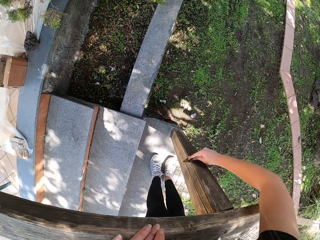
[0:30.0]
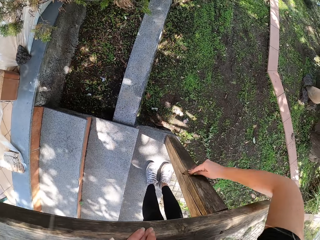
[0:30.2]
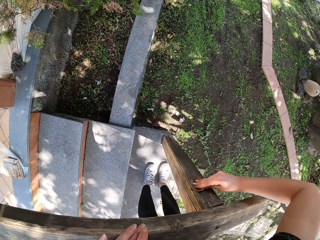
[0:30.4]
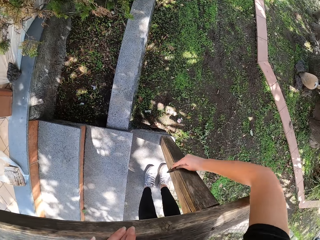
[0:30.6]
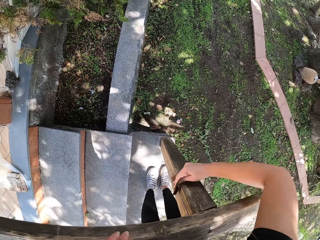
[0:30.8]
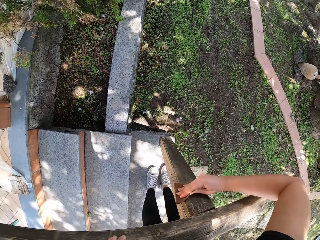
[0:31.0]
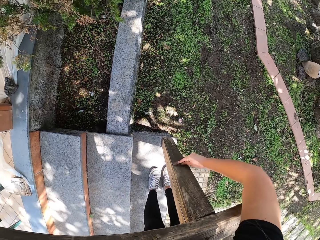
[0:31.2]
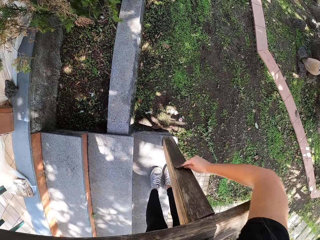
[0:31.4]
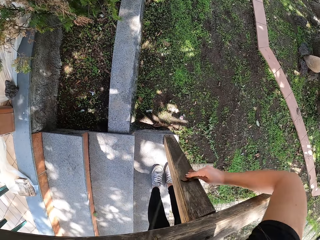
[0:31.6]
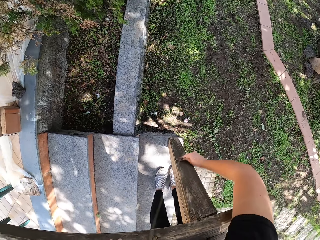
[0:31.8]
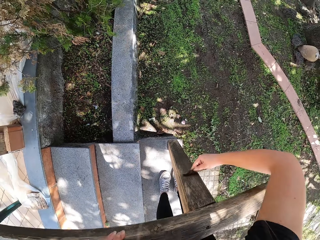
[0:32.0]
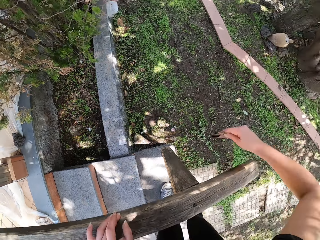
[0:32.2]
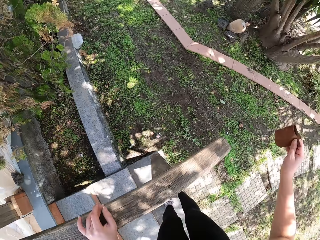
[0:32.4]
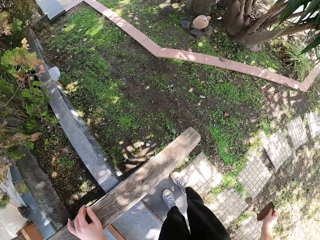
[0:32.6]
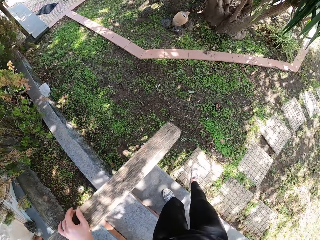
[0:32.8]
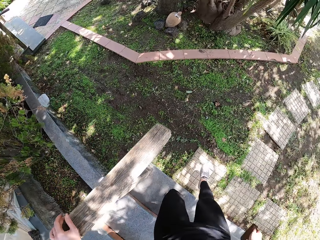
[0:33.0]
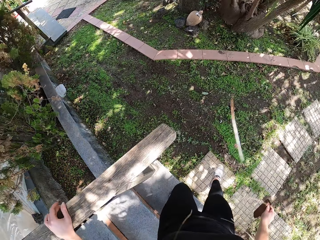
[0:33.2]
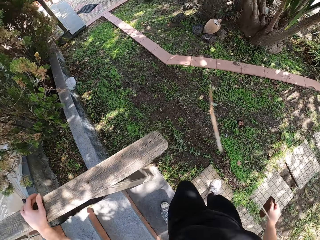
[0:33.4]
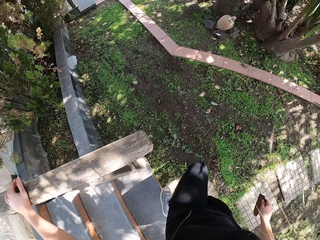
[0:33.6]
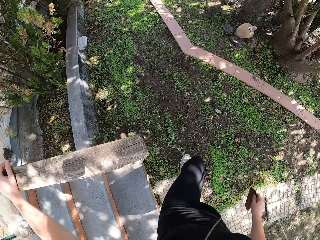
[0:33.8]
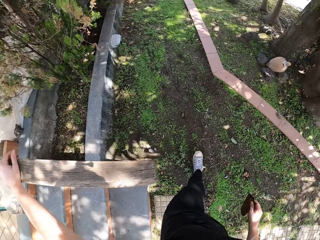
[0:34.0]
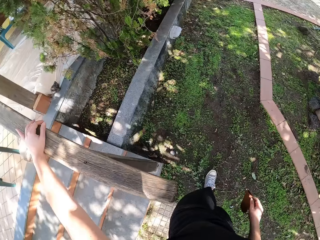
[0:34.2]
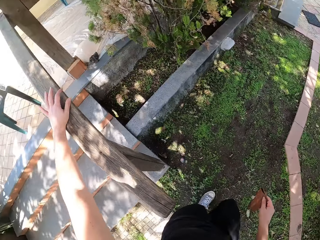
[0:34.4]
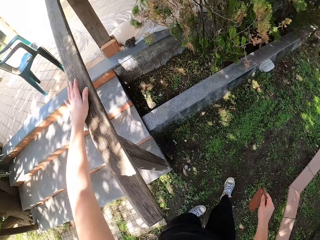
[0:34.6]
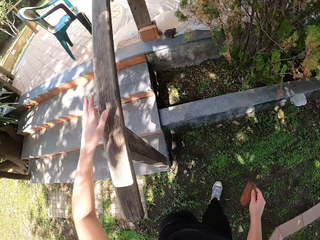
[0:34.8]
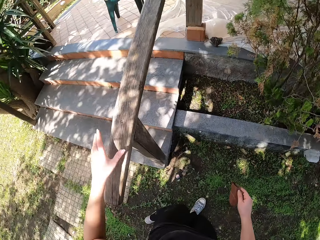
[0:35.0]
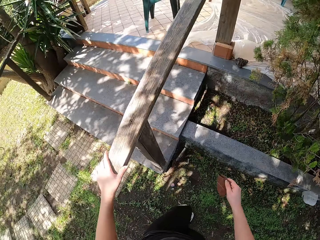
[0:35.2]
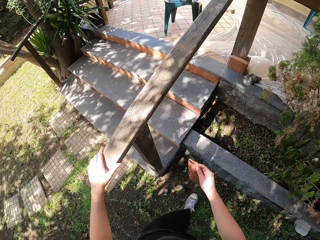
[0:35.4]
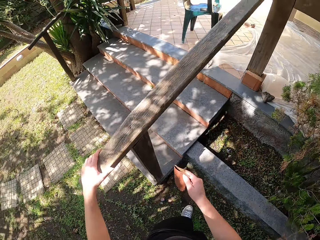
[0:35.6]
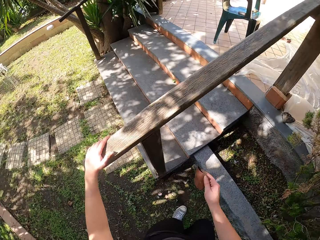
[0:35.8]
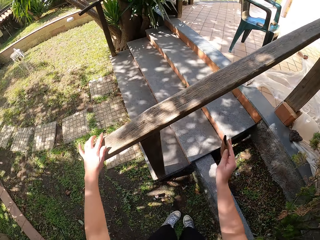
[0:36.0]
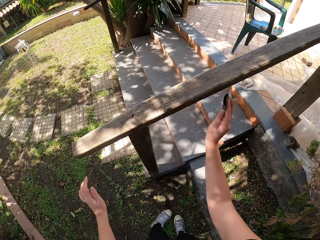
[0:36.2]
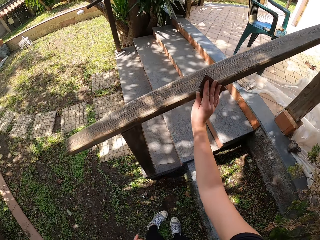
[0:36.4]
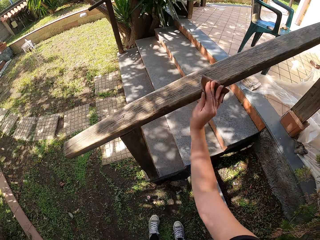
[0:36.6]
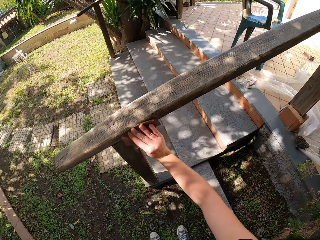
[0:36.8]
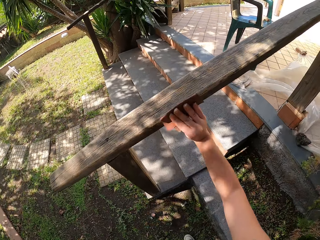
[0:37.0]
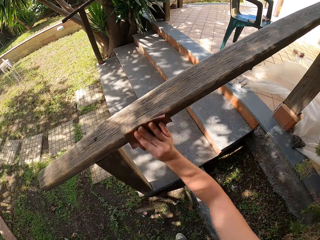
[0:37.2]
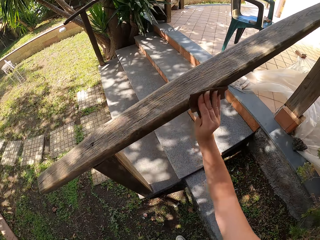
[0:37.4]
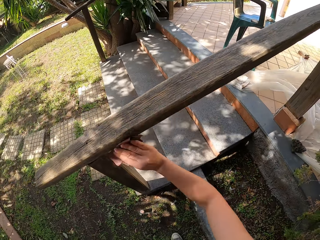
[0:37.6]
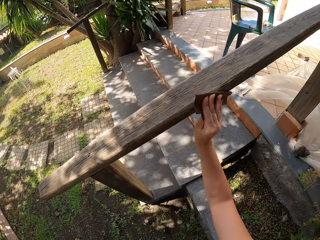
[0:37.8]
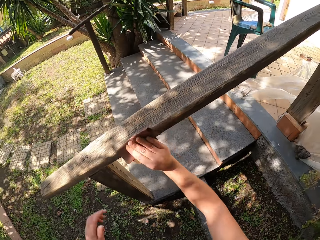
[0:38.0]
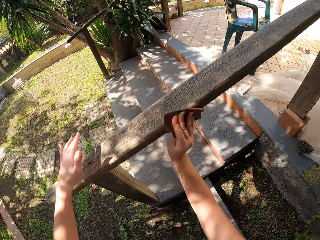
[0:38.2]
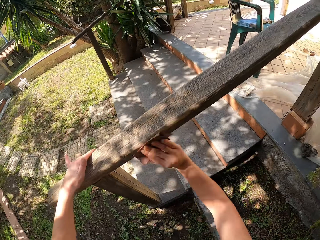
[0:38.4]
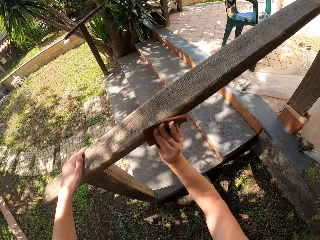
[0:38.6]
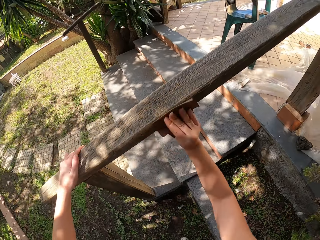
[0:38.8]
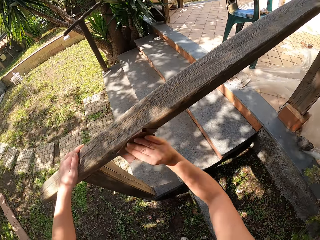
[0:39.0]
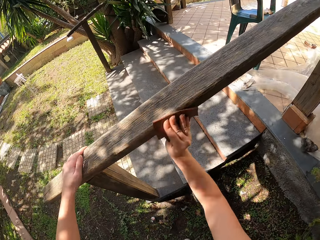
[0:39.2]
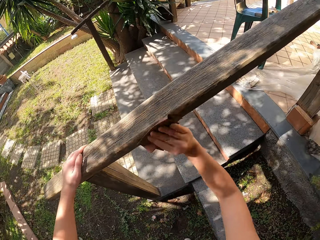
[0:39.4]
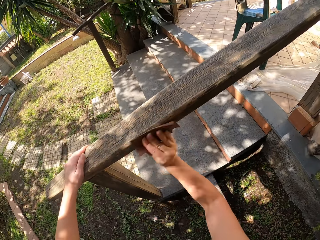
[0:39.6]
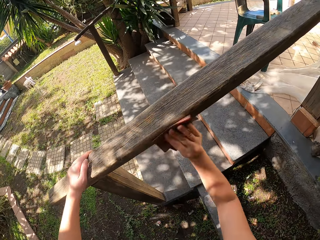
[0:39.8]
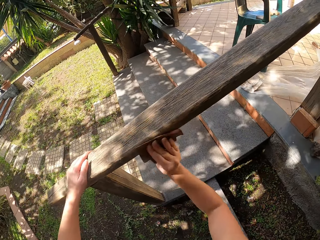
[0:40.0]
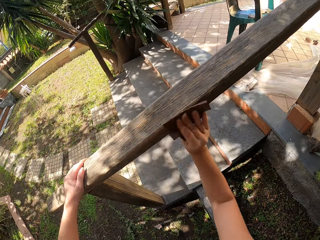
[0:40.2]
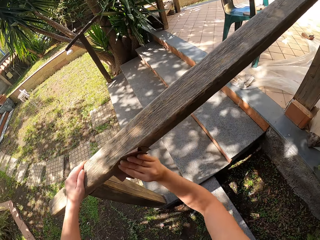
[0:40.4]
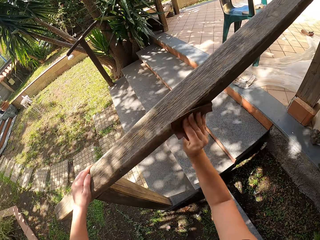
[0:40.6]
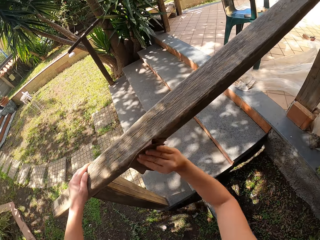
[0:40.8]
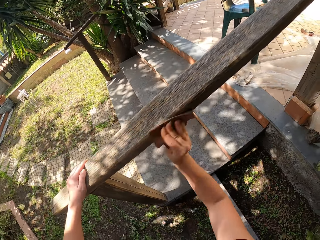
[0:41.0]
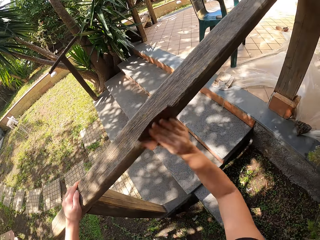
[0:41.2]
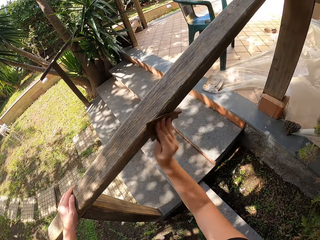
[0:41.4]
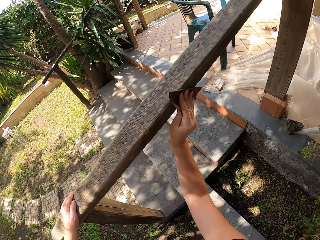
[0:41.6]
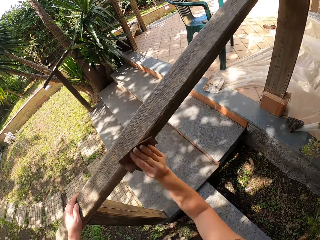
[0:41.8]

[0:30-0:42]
The camera wearer stops scrubbing the wood. They step down and walk to the back of the railing. They stop. They scrub the wood.

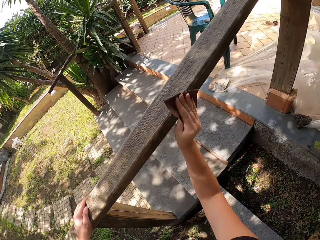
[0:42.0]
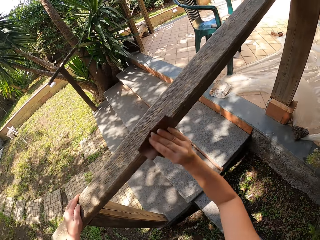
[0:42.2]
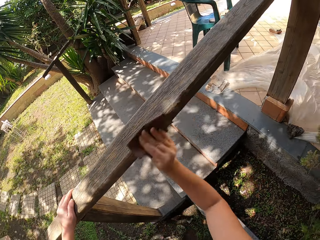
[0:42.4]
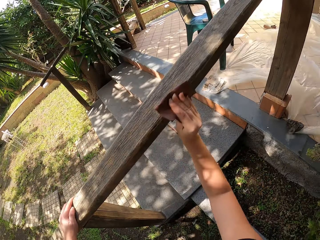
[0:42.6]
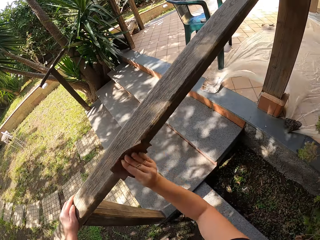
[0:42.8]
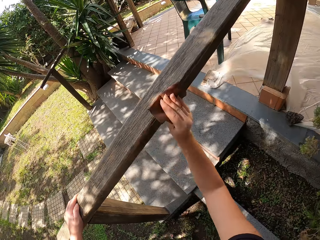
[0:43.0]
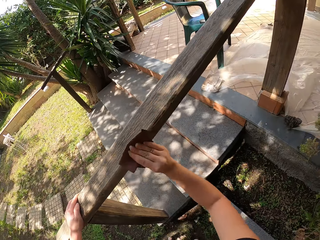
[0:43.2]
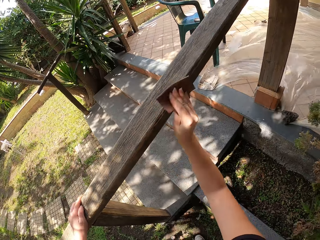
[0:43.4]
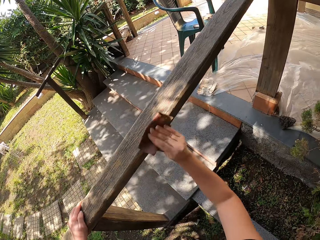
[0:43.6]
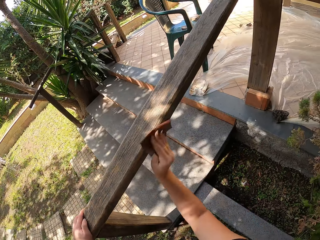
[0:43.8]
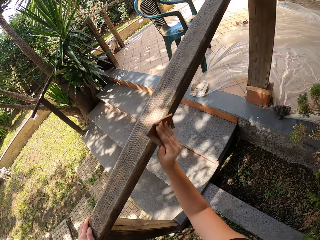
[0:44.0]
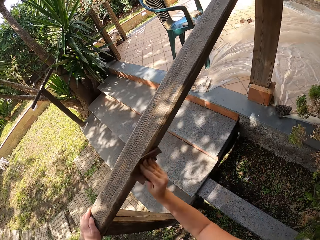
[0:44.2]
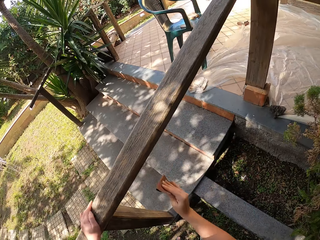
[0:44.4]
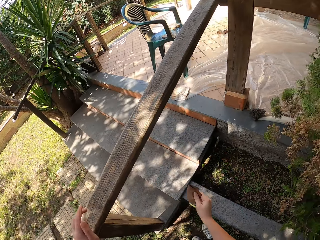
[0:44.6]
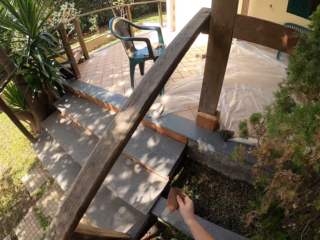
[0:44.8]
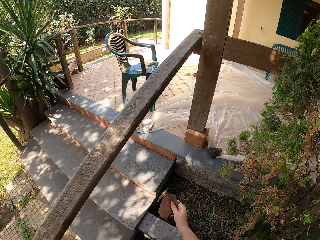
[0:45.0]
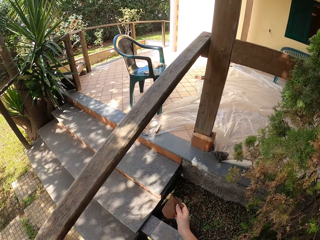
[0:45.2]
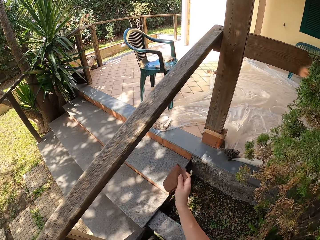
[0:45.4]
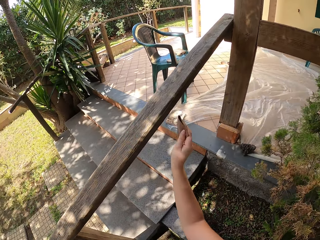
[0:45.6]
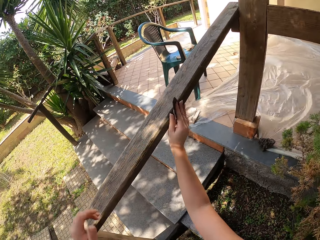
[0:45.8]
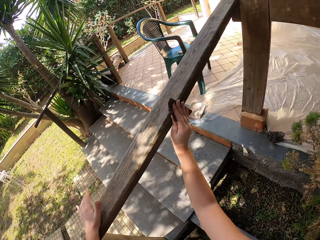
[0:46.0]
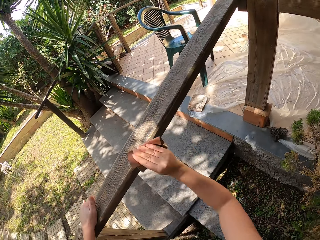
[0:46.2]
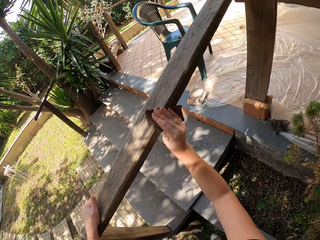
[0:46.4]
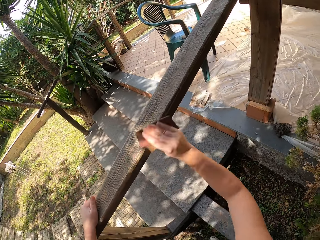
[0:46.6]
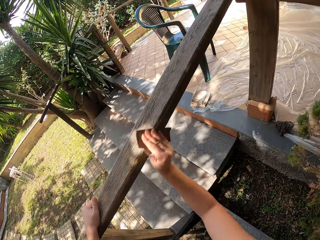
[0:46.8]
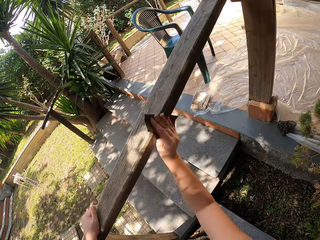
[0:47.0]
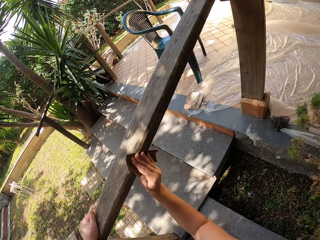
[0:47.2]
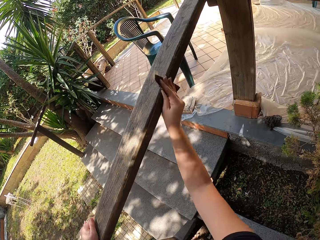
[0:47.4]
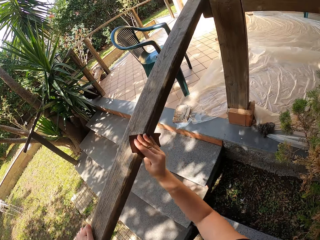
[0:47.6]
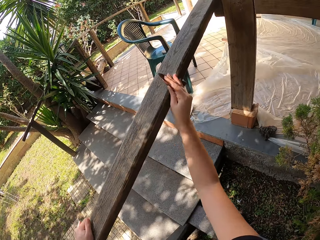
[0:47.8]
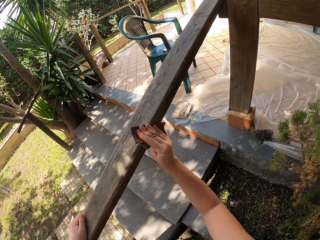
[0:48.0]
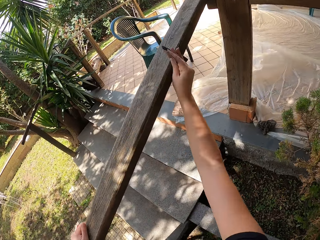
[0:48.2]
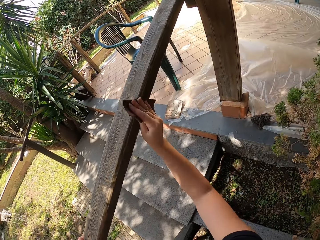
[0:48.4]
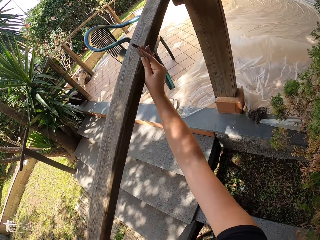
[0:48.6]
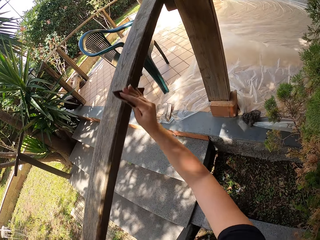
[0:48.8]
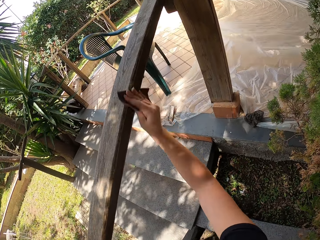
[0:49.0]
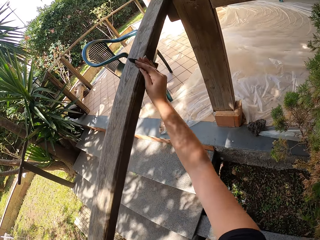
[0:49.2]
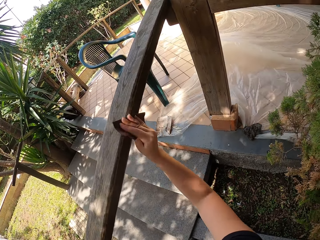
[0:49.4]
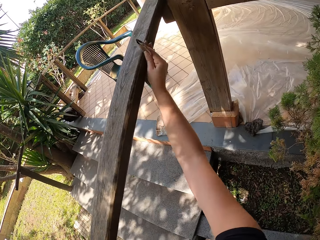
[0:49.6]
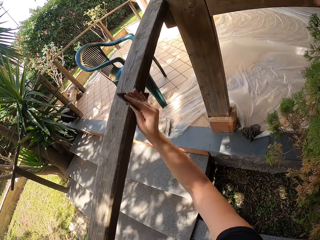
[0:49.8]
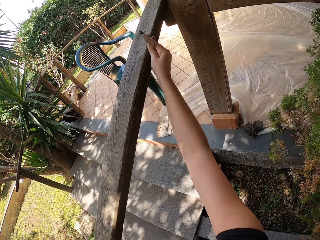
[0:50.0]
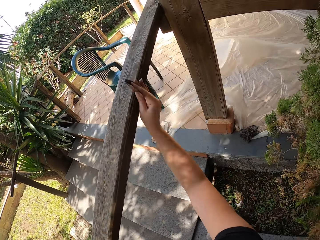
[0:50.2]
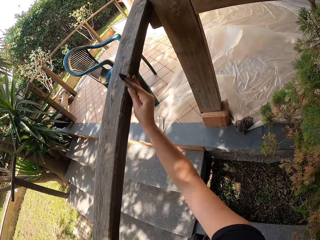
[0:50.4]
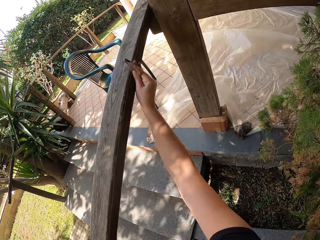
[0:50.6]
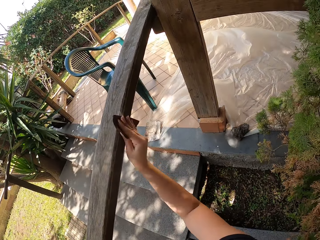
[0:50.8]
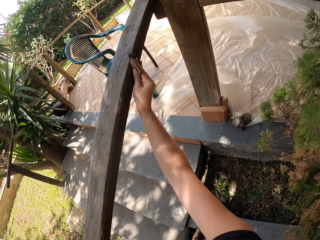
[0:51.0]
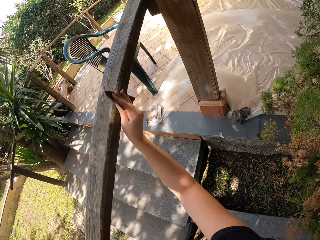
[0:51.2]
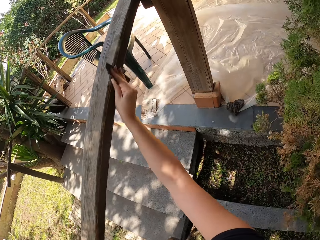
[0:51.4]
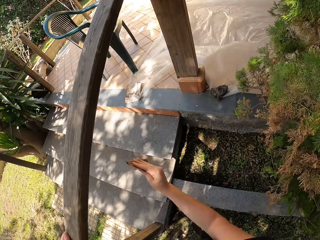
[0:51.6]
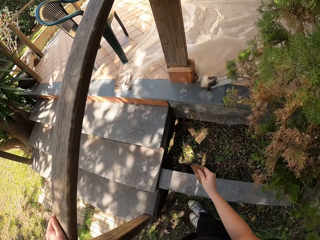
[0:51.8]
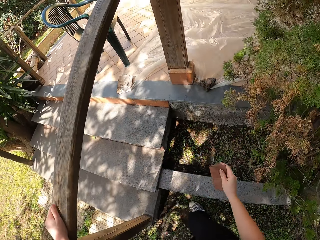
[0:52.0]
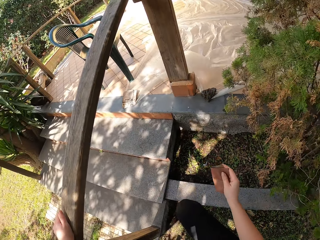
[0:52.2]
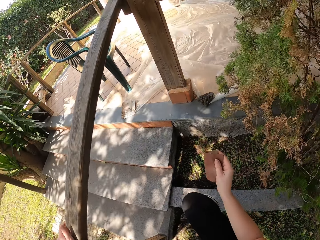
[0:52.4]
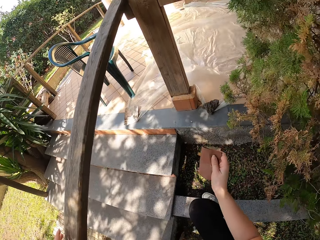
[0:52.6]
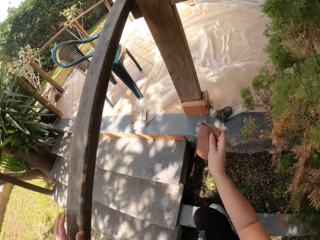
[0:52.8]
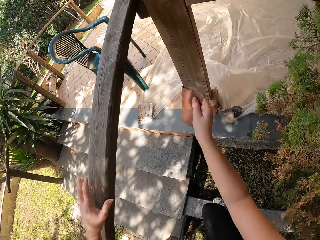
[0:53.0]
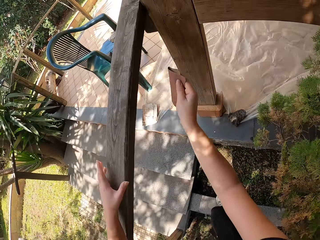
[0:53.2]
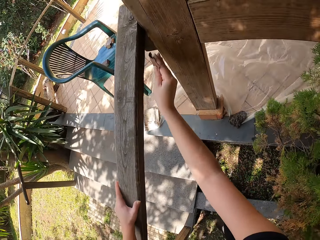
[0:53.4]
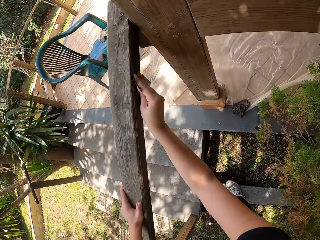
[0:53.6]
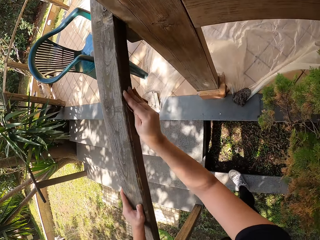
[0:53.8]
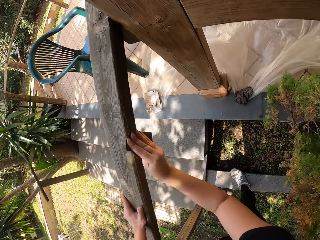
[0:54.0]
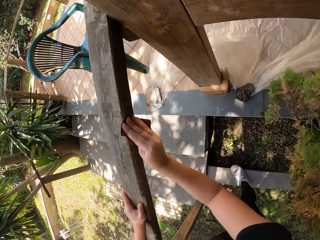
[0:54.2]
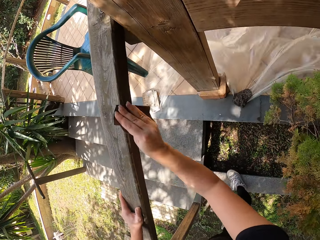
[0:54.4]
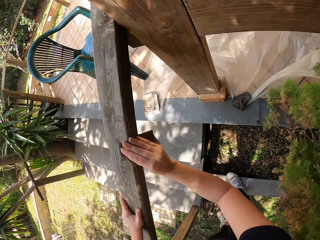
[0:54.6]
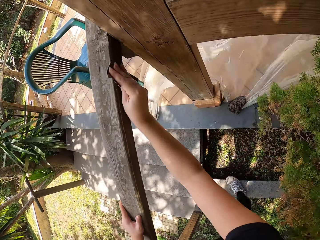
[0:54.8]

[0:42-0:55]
The camera wearer stops scrubbing the wood. She scrubs the wood. She stops scrubbing the wood and steps on a stone with her right leg. She scrubs the wood.
